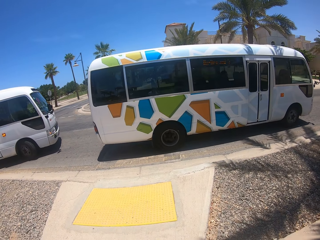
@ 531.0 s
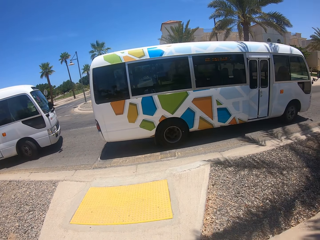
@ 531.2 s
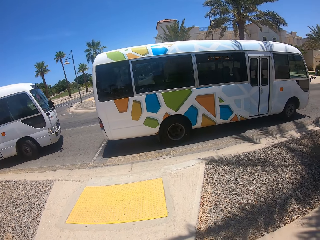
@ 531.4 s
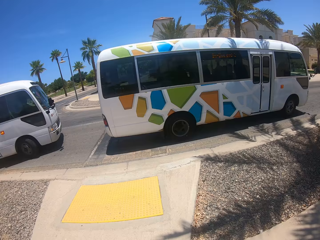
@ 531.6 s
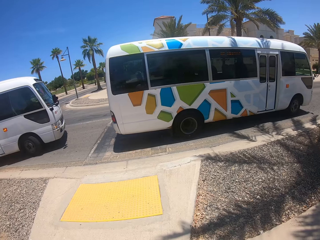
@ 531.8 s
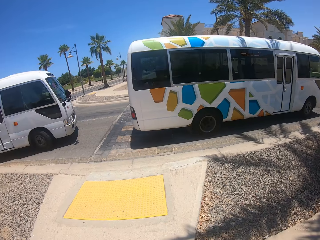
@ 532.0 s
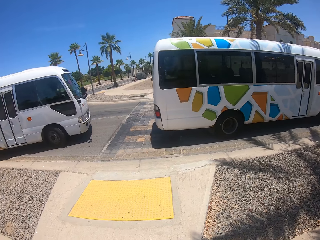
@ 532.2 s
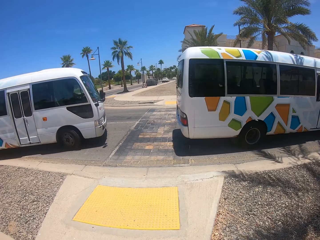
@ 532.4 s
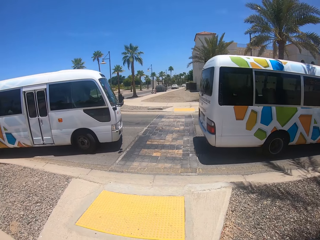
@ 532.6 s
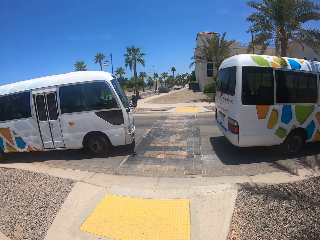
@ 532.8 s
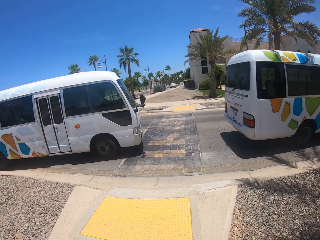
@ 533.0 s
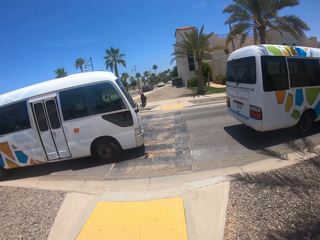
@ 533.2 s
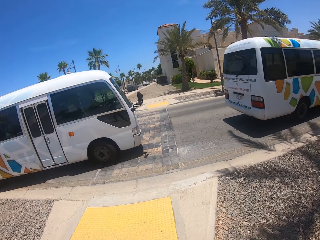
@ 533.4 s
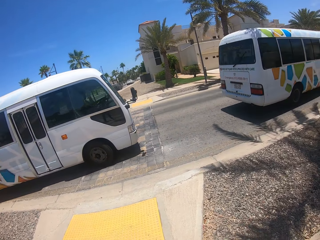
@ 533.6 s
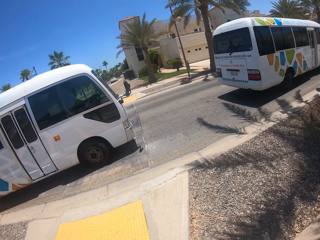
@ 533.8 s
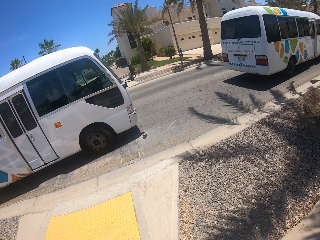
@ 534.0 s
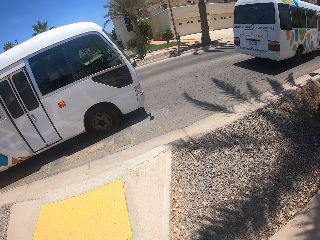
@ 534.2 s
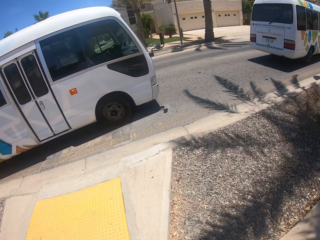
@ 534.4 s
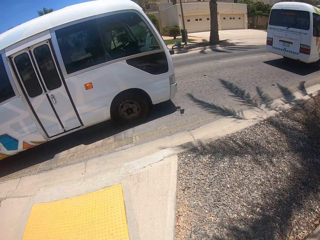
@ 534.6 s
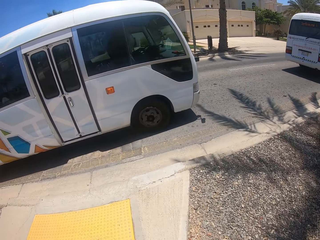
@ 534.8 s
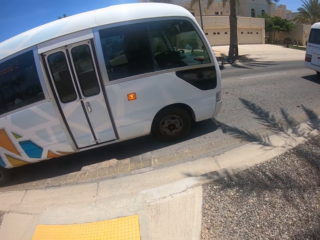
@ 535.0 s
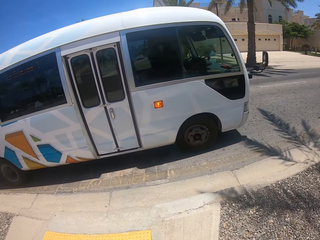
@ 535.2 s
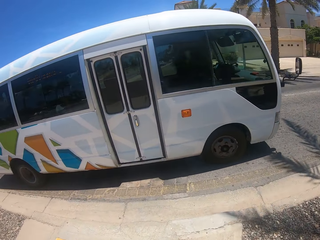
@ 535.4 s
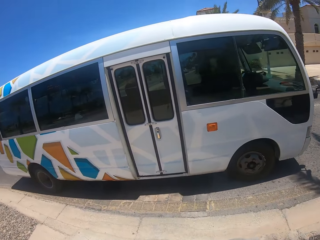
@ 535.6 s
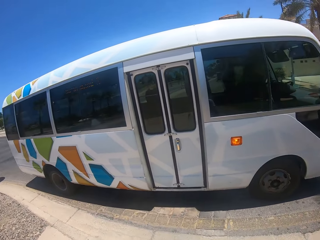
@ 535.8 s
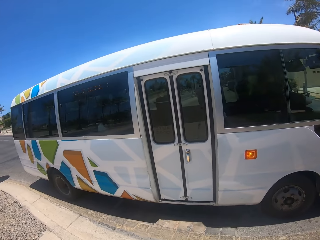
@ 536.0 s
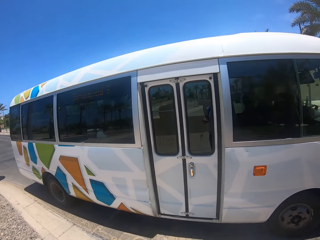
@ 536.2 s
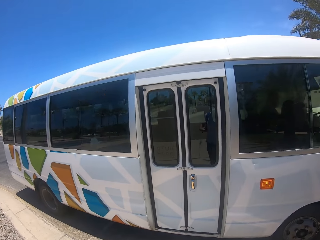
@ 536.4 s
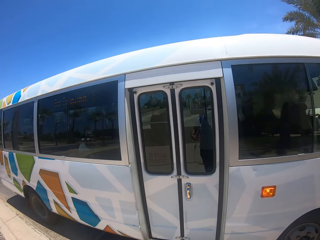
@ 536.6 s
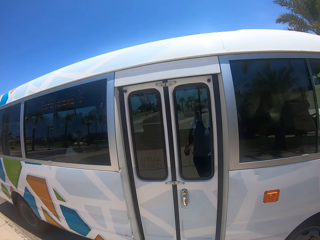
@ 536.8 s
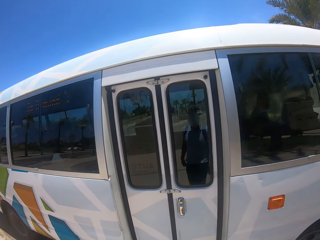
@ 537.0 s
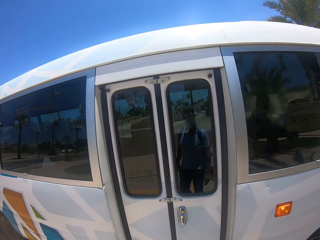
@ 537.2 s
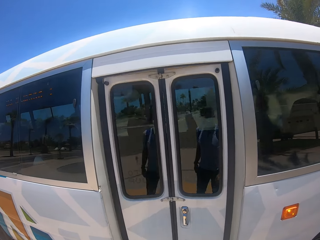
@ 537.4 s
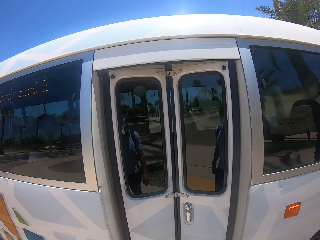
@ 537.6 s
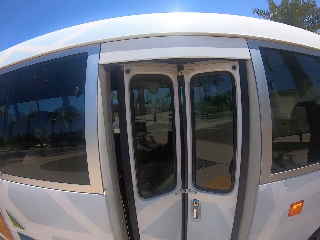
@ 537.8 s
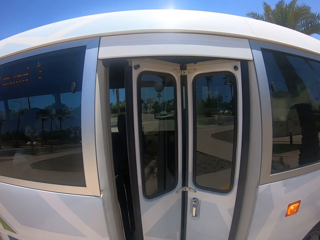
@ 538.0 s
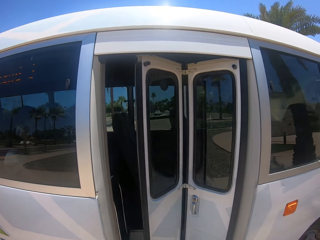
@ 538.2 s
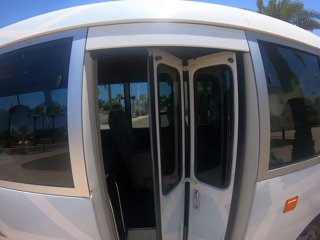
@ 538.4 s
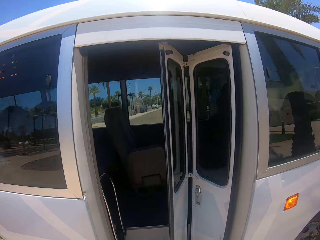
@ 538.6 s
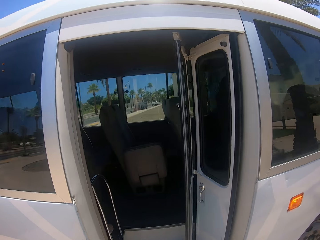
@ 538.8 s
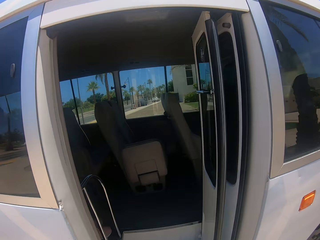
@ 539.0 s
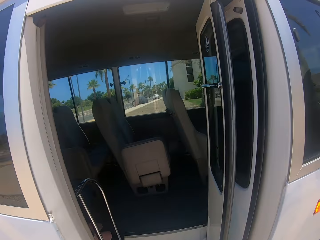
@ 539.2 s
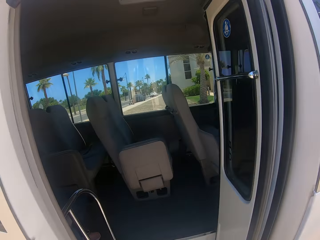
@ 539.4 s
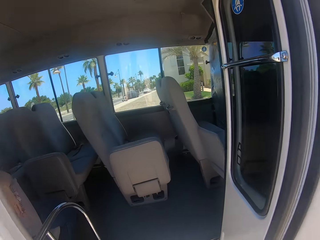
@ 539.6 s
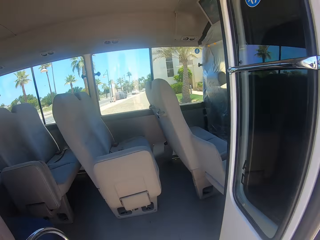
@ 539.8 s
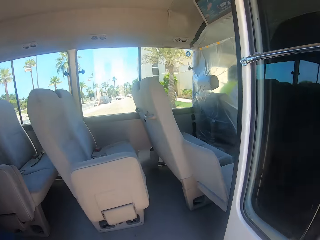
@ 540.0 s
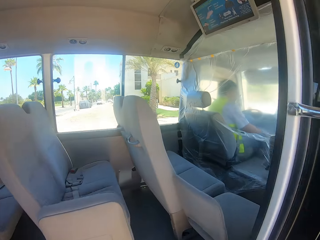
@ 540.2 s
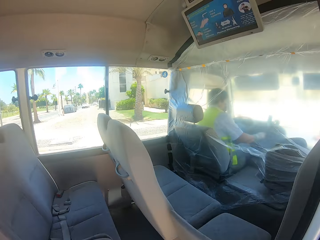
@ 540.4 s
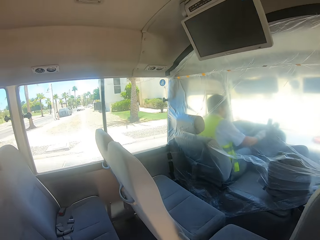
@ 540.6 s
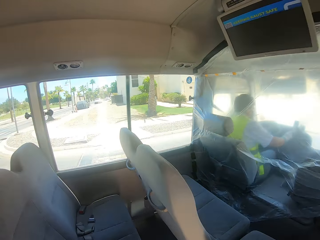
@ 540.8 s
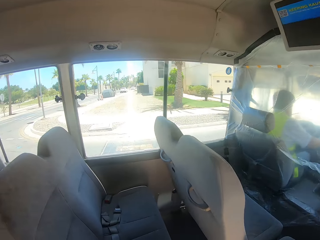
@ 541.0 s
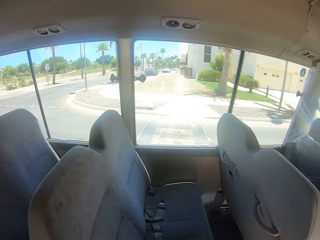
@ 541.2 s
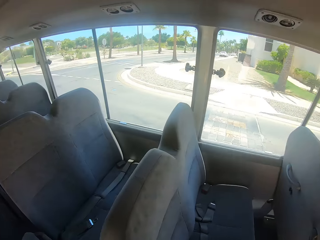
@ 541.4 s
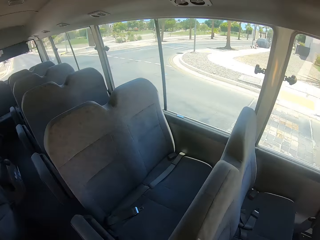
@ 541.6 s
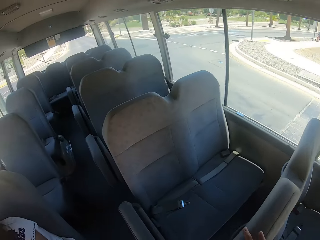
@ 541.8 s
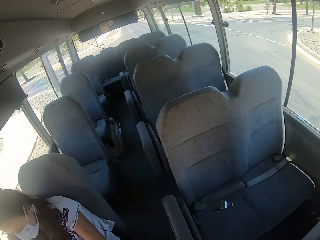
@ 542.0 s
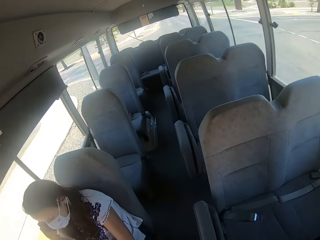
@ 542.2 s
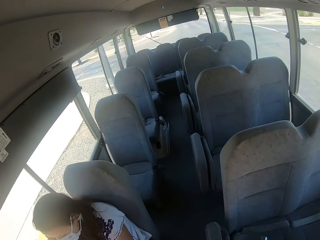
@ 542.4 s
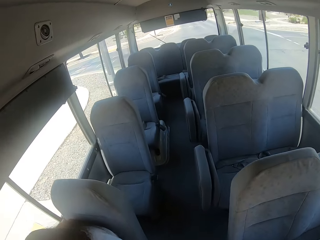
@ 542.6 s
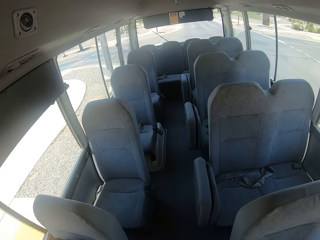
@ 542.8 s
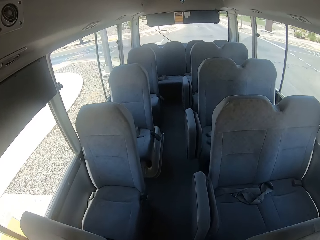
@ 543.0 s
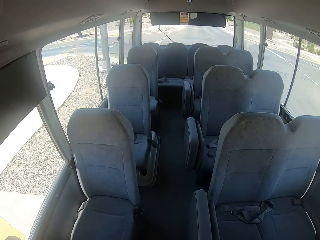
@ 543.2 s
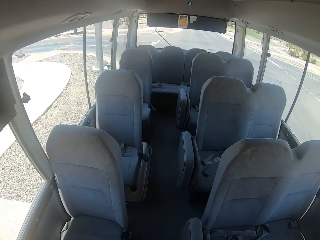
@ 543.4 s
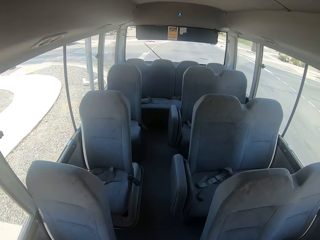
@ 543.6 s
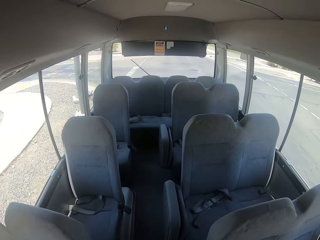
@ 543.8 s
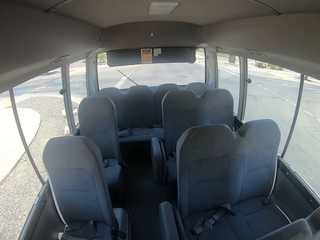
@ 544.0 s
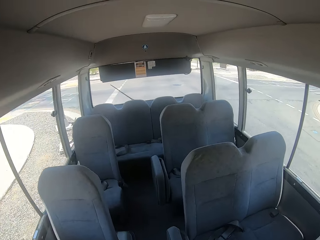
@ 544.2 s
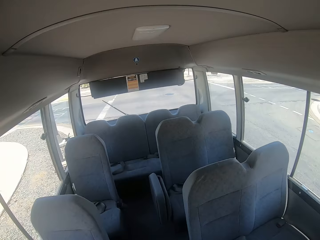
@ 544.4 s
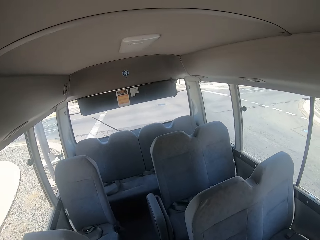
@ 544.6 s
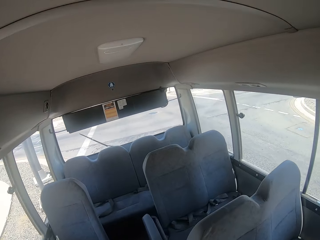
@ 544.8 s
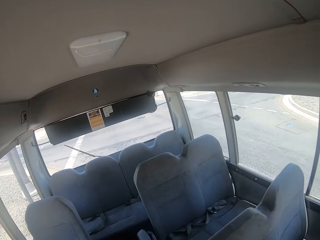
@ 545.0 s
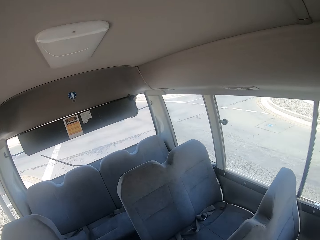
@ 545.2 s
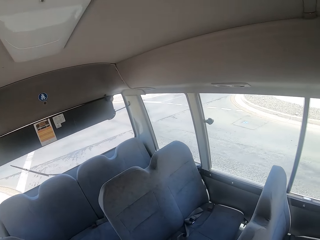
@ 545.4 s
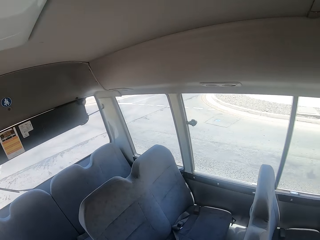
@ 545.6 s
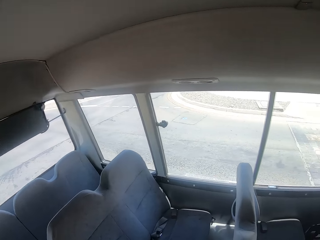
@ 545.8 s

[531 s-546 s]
The camera wearer enters the bus. They walk in the bus.

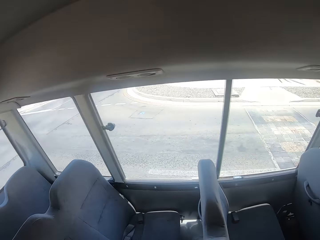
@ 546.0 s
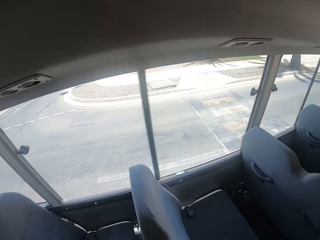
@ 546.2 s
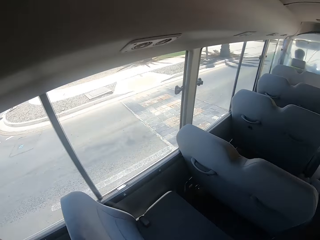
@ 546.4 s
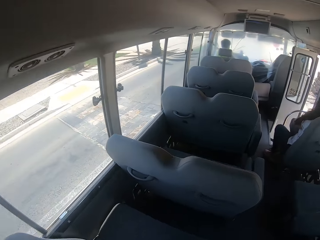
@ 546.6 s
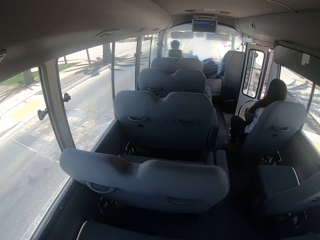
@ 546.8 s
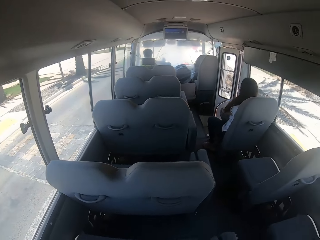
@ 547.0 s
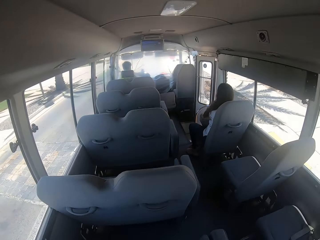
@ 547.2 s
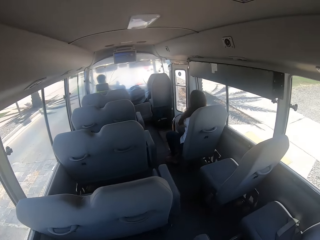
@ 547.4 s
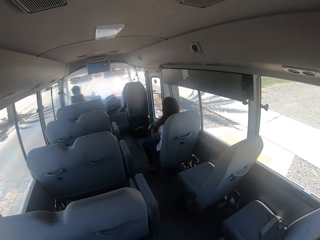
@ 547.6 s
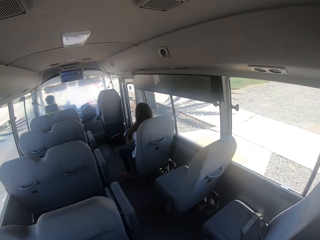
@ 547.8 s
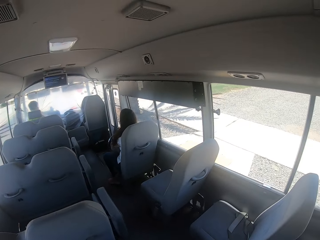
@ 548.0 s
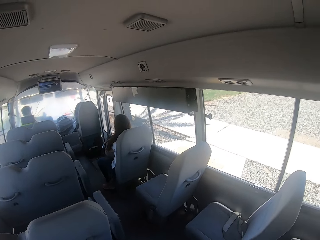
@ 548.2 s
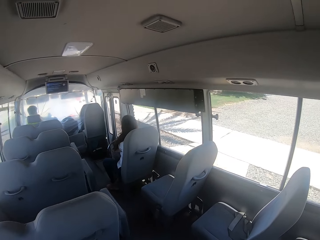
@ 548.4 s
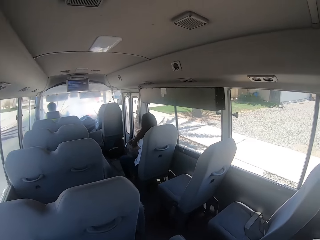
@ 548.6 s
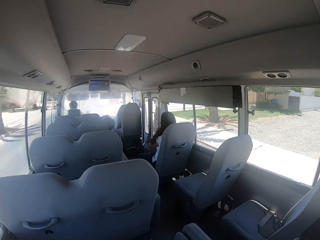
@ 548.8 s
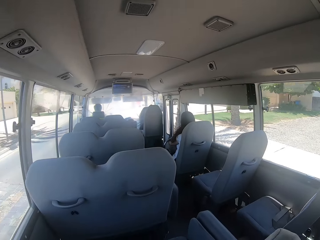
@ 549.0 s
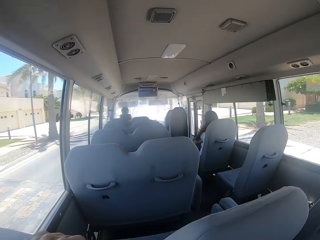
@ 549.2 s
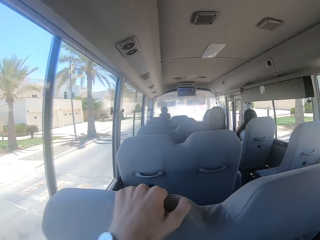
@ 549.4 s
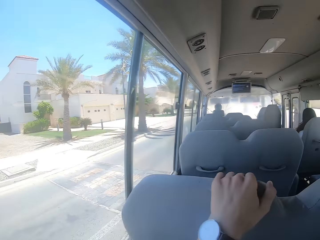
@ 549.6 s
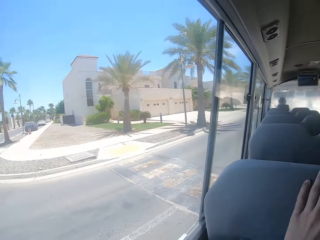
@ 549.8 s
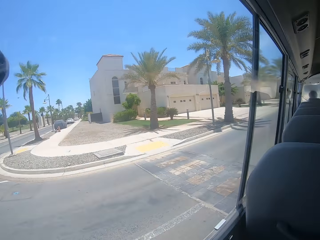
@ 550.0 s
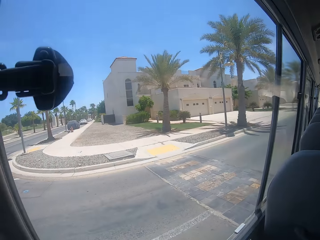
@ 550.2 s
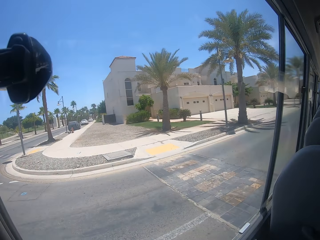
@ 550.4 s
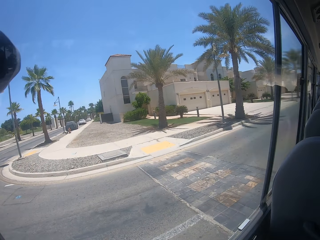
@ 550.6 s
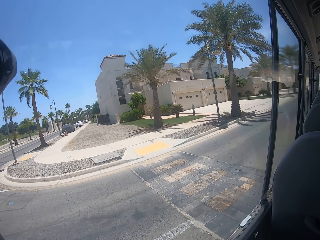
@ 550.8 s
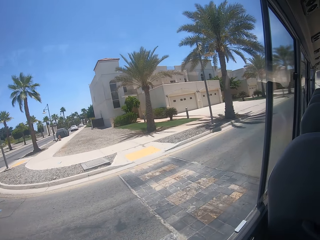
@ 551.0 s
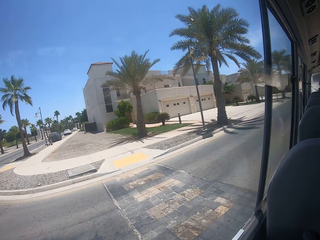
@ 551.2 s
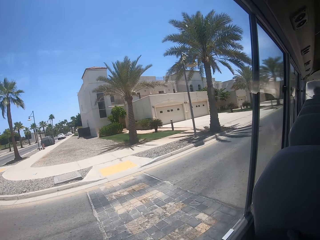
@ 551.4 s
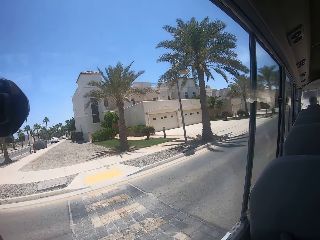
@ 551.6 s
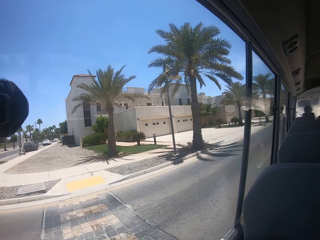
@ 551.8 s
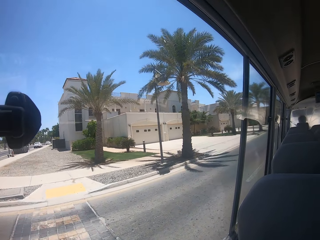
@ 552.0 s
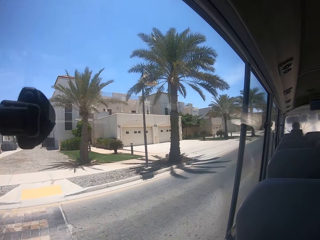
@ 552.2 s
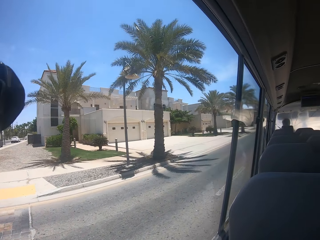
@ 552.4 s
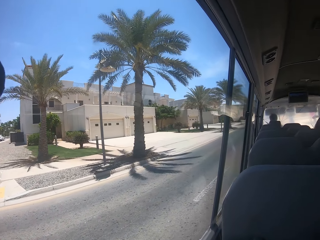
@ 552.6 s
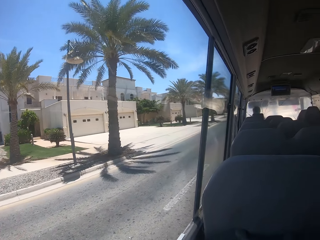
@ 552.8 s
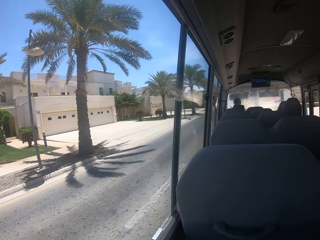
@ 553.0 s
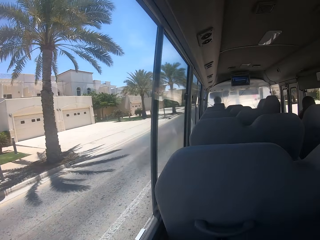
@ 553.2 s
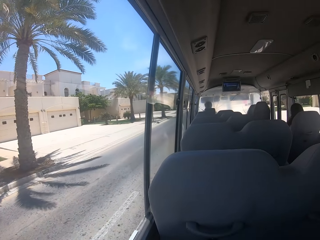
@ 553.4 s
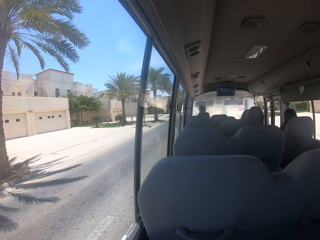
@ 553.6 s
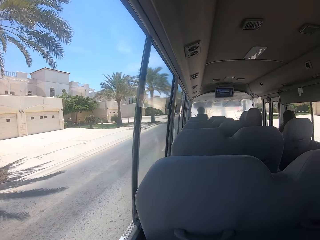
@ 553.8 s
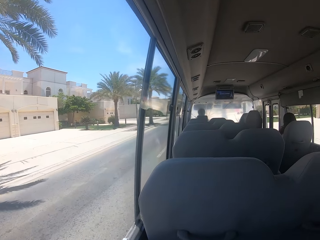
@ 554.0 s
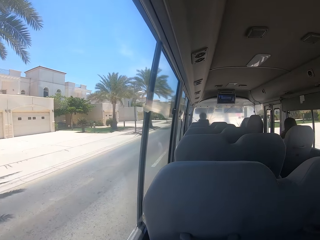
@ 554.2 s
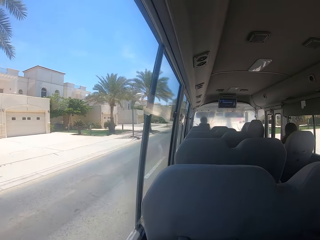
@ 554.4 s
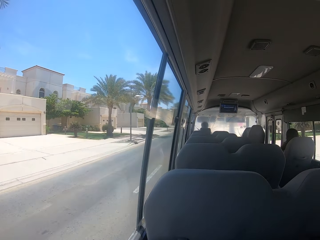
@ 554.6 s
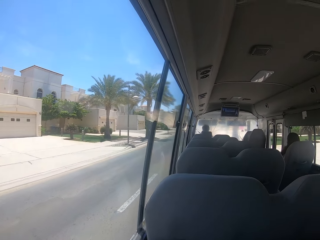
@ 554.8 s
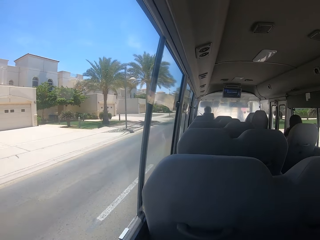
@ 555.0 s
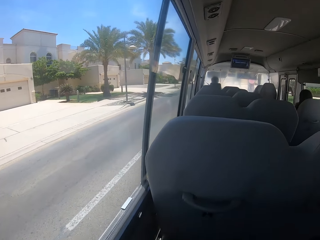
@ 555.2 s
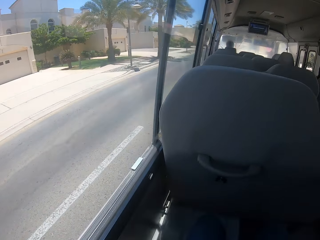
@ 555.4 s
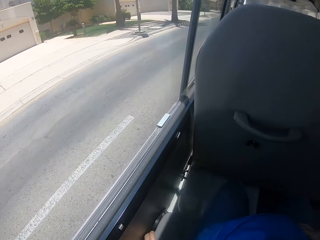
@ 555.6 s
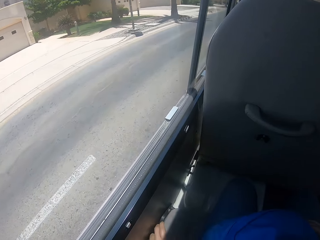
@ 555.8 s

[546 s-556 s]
The camera wearer sits in the bus. They look through the window.
